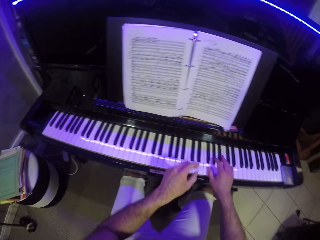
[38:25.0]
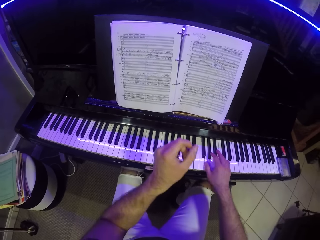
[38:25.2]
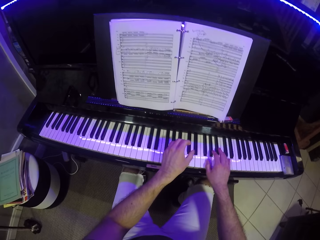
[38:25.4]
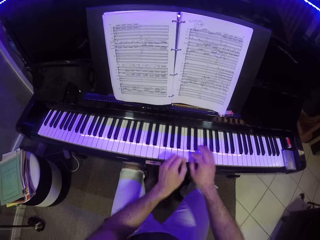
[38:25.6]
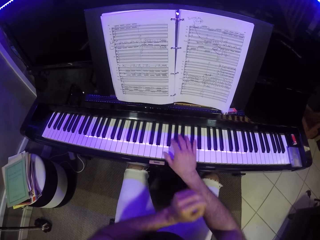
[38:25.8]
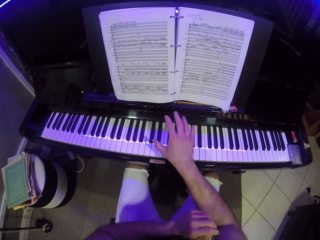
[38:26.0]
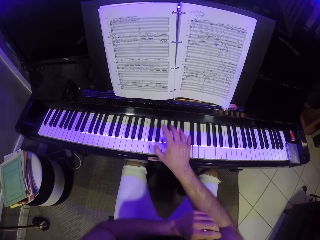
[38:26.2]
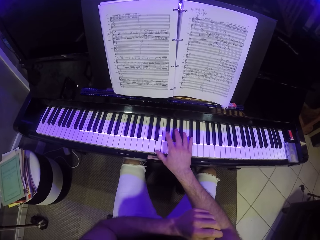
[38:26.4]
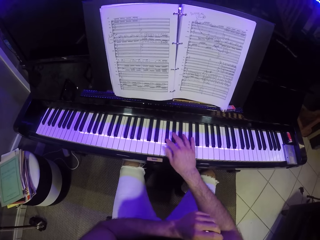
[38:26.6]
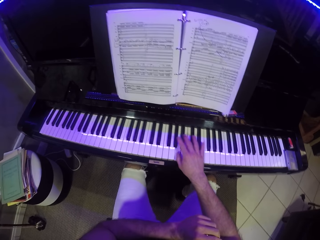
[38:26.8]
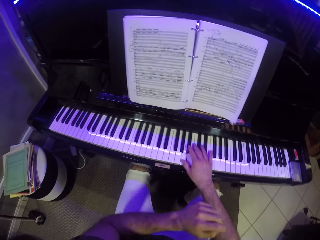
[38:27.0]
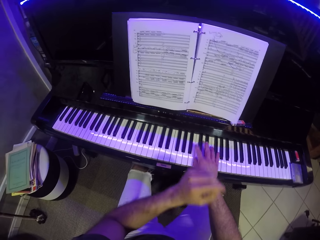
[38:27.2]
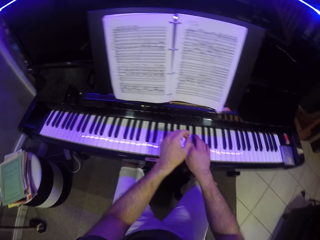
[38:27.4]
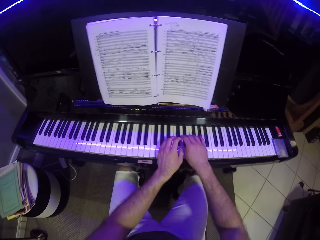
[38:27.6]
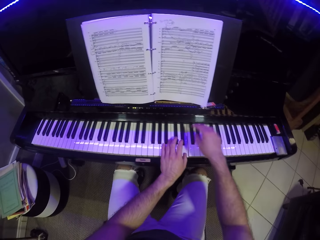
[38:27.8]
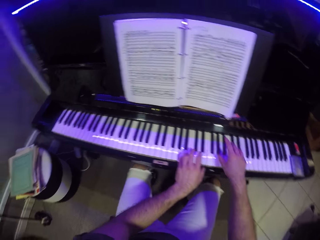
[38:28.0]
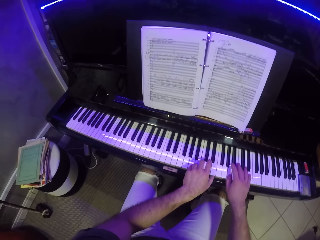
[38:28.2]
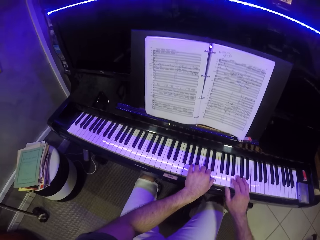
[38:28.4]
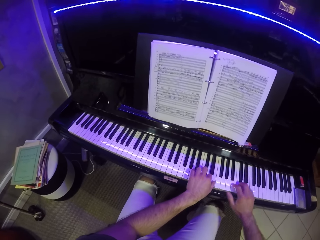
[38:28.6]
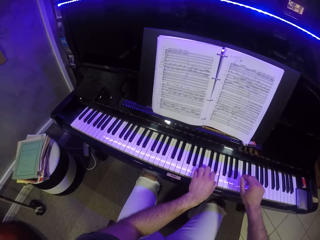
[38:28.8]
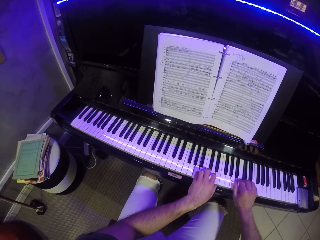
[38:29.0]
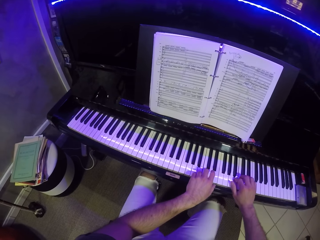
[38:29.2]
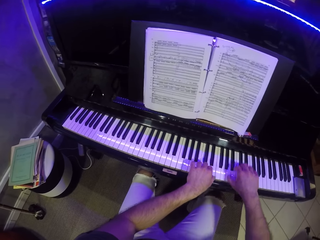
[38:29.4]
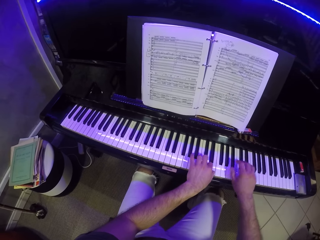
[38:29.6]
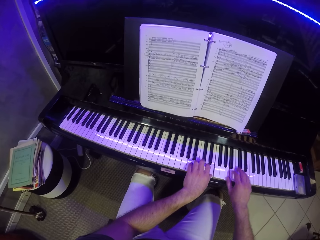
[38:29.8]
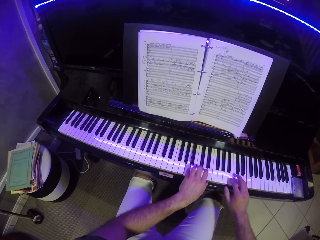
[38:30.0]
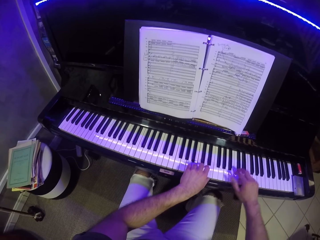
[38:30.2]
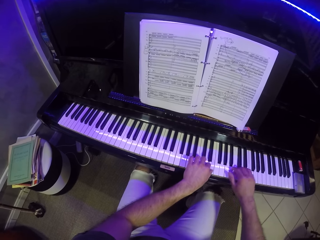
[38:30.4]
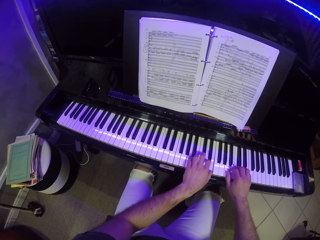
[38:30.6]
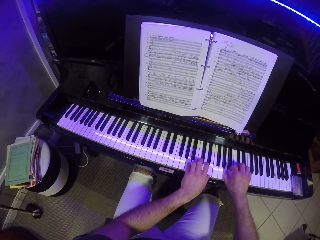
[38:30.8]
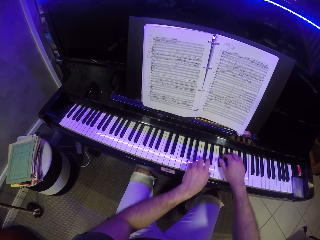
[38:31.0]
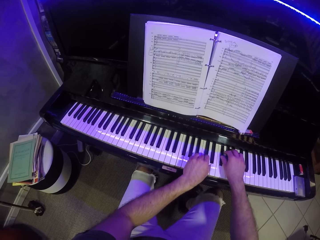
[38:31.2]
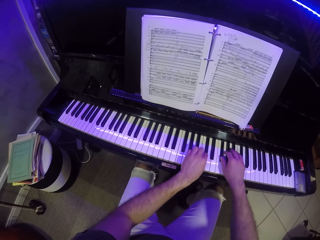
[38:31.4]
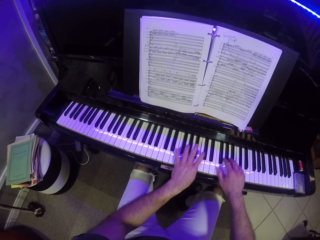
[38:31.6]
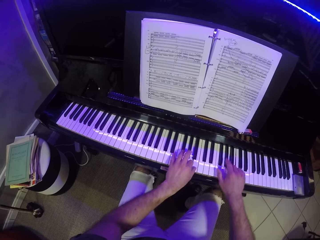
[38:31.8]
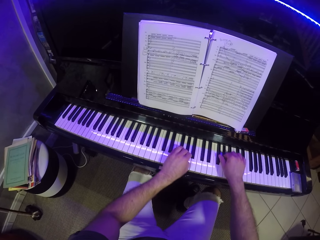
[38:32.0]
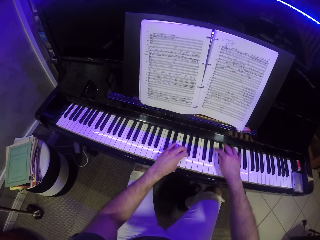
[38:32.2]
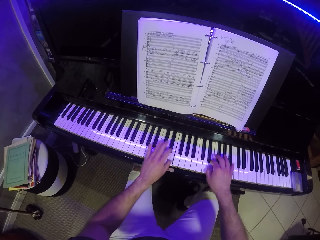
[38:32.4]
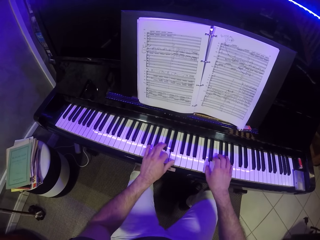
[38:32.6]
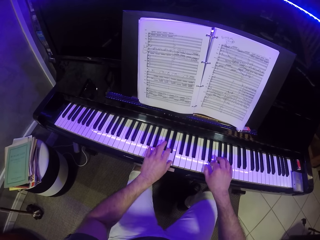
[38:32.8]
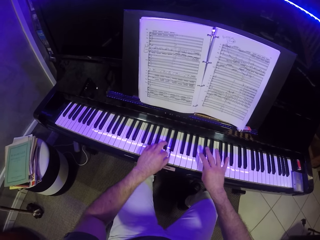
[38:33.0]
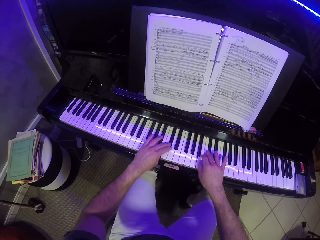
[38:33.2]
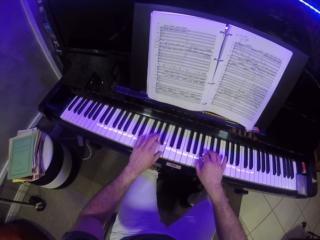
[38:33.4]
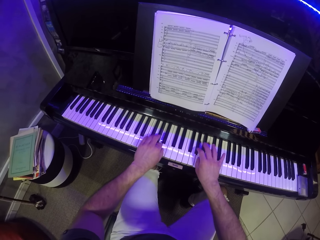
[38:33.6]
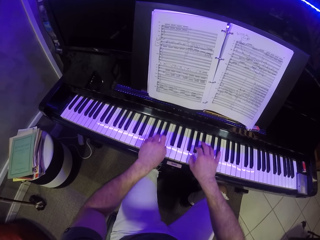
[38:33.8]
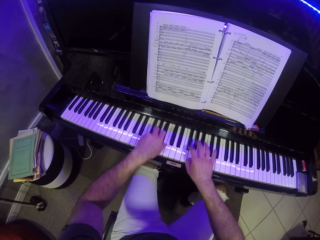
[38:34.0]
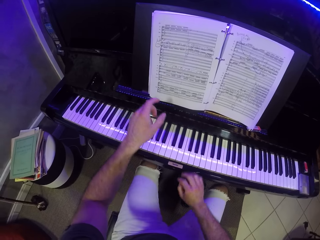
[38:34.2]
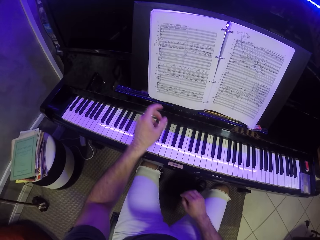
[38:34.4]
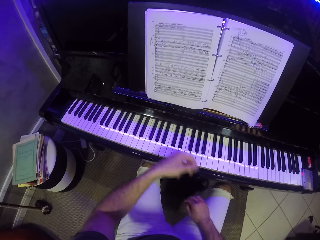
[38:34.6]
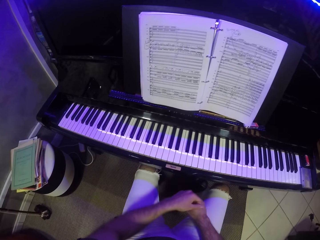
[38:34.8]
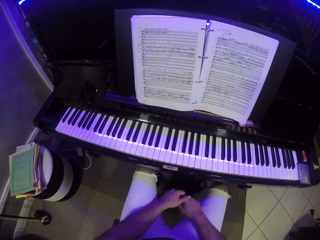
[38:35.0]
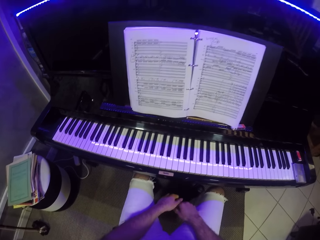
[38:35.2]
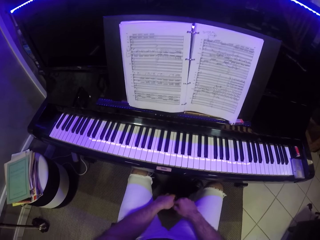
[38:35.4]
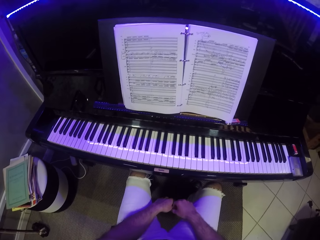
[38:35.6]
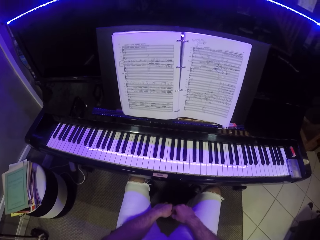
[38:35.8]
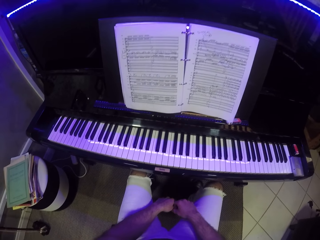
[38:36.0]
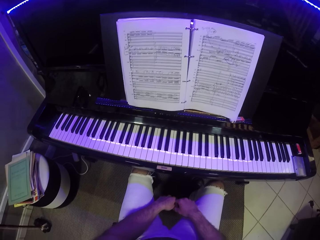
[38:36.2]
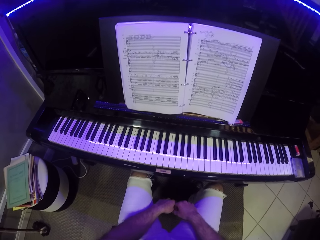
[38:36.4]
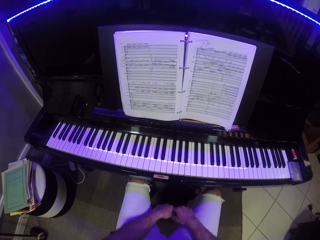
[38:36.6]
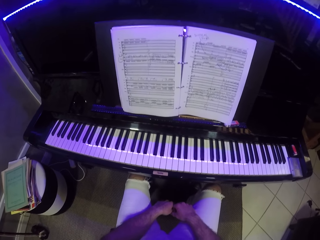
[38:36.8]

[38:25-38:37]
The camera wearer plays the keyboard with his right hand. He plays the keyboard with both hands. He stops playing the keyboard.

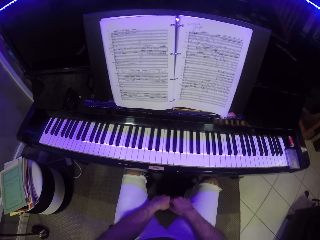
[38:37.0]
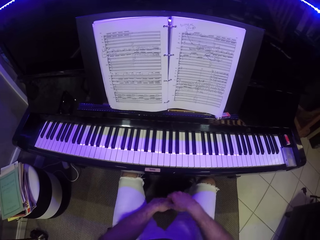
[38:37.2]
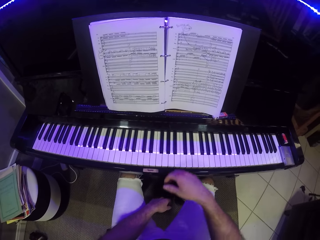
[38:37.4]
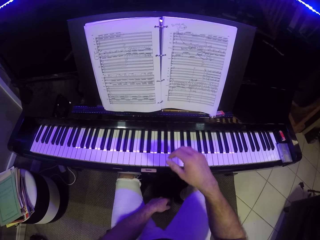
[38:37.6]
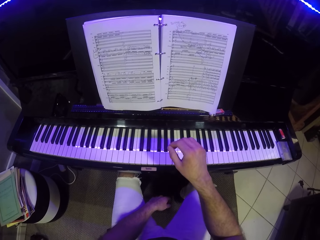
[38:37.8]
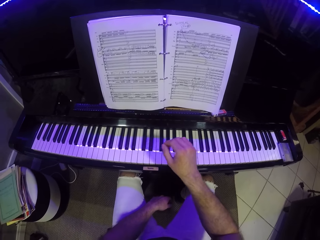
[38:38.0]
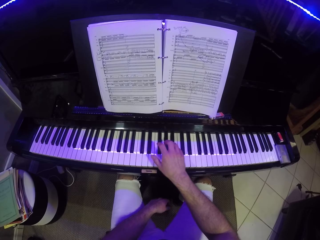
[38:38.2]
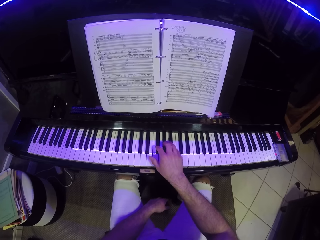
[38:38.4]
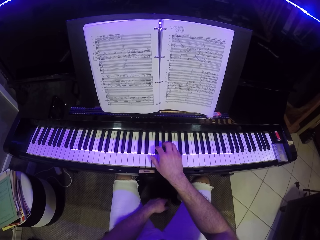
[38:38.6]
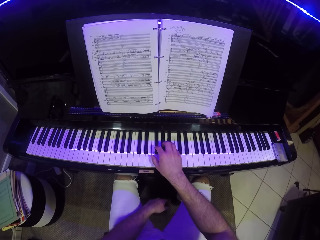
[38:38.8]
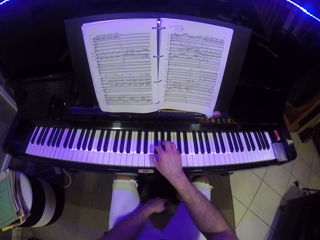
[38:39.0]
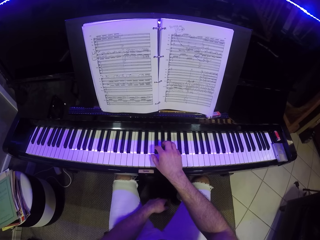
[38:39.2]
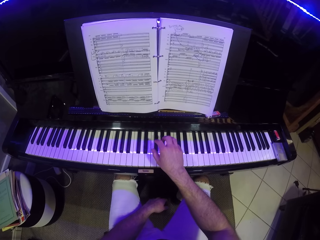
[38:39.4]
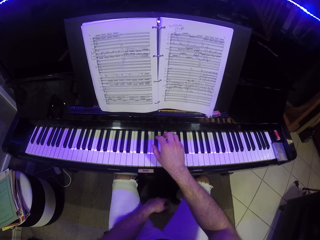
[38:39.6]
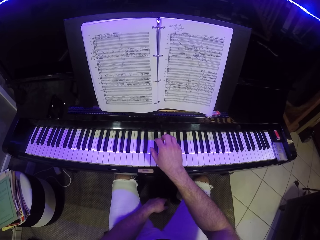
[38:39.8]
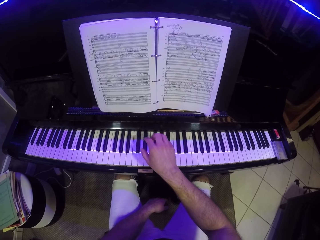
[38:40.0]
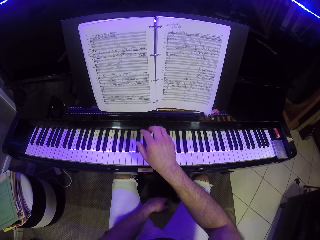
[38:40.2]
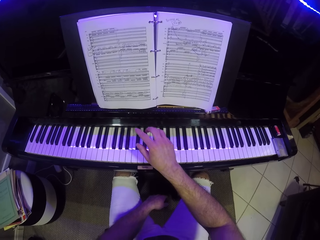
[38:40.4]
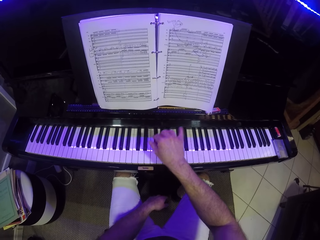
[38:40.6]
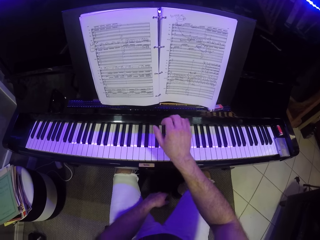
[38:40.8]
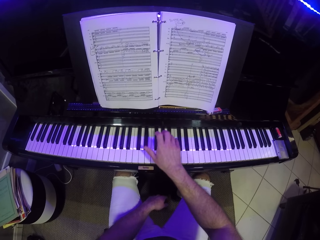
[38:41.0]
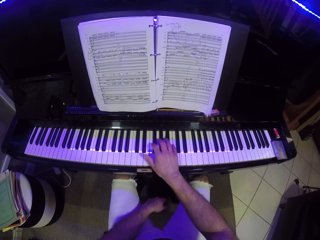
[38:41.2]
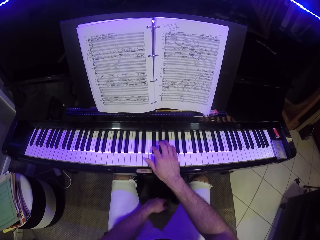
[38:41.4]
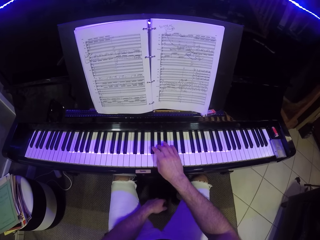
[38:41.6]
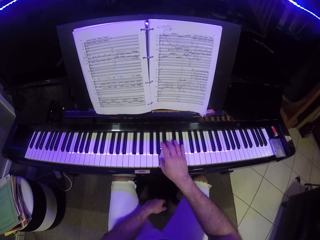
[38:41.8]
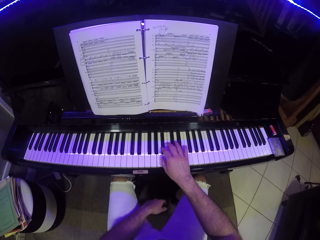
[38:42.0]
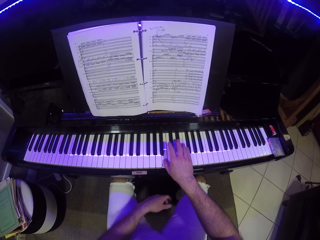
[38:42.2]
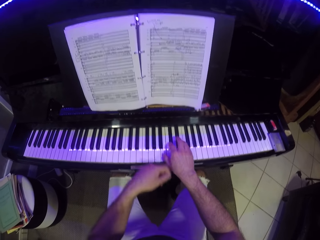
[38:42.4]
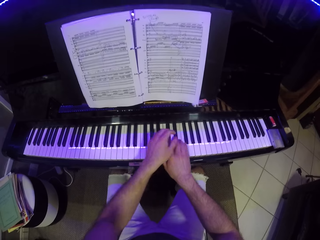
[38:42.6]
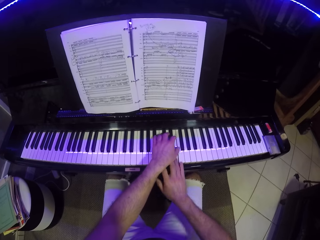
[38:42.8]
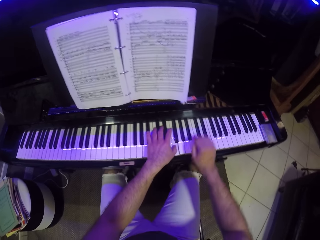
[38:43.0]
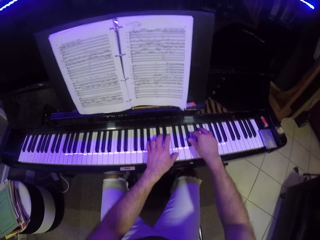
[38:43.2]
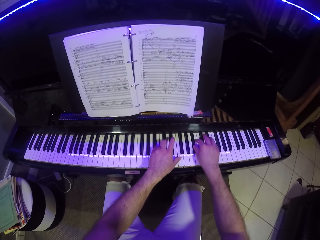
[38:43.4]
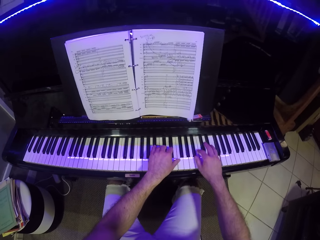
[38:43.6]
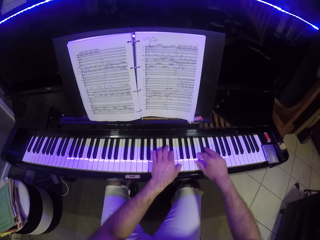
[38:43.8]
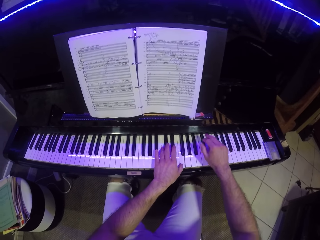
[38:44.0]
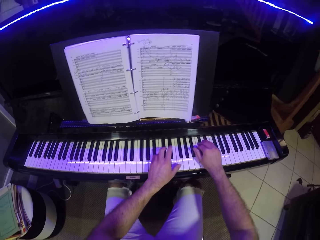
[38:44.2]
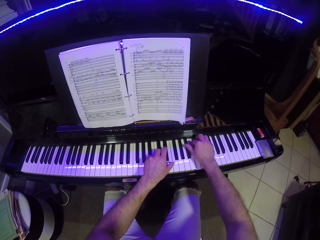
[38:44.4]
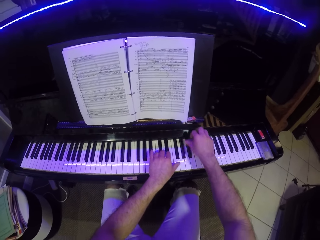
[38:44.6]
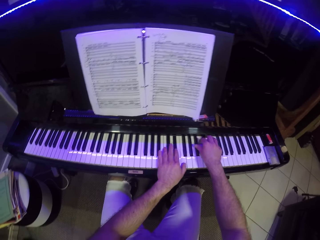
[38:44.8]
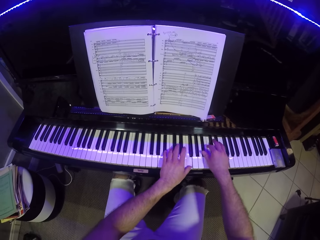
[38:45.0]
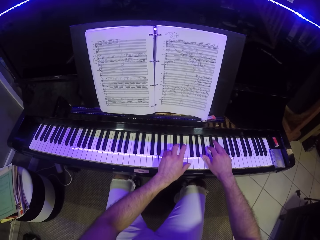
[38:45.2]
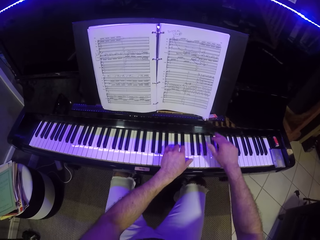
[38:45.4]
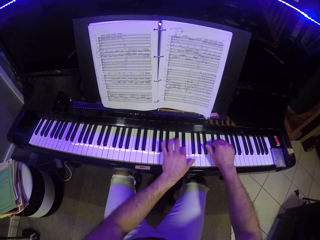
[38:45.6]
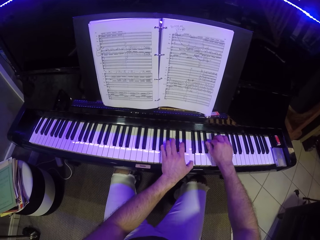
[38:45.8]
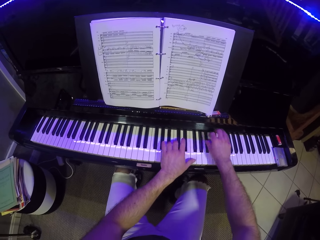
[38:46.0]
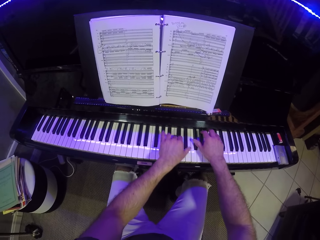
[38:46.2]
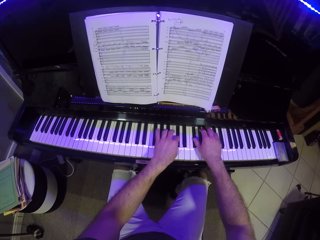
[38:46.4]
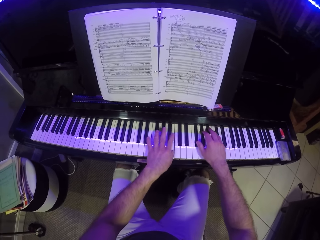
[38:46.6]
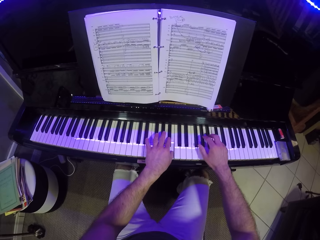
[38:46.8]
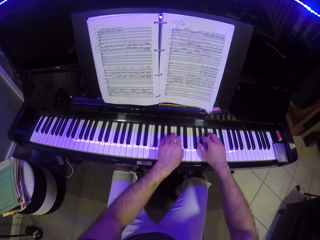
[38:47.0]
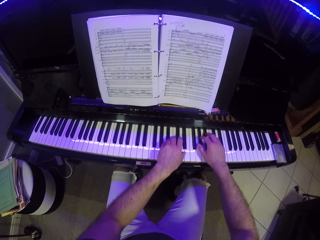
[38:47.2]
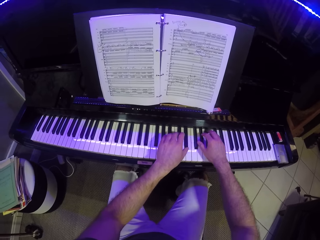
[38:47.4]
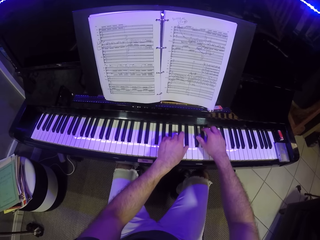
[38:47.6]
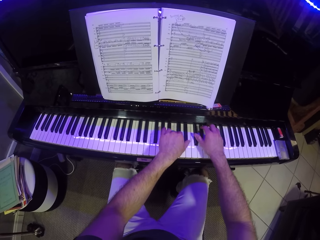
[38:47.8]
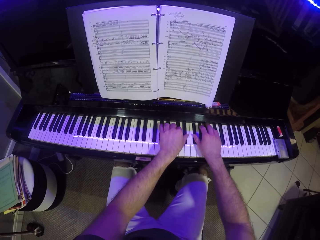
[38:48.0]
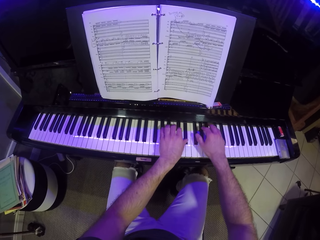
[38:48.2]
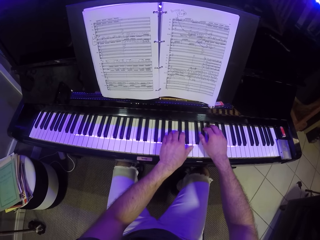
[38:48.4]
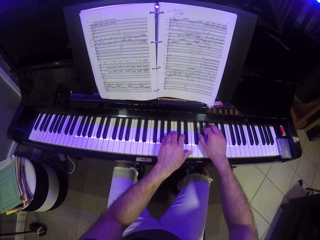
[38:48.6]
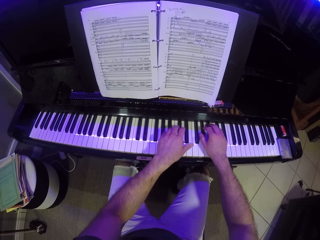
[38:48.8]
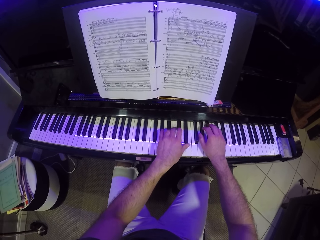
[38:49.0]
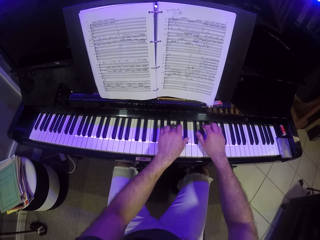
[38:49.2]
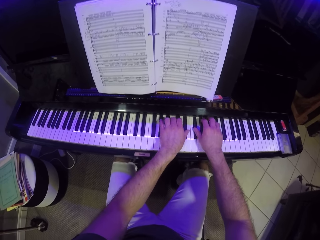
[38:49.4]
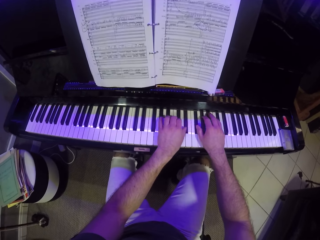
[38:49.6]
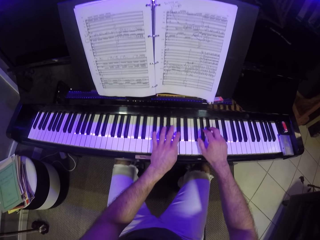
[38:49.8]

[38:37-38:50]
The camera wearer puts his hands together. He plays the keyboard with his right hand. He plays the keyboard with both hands.
